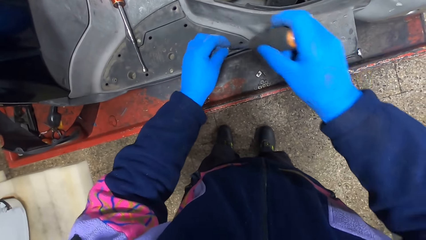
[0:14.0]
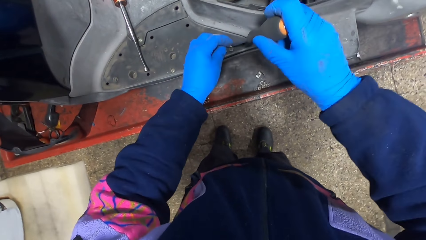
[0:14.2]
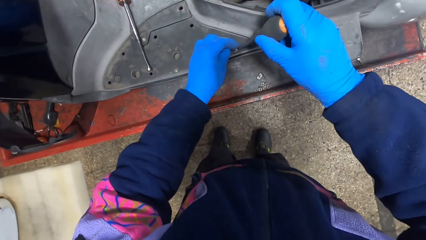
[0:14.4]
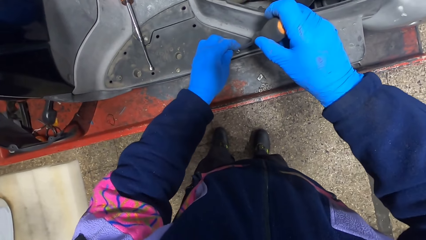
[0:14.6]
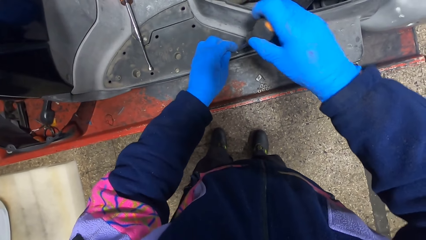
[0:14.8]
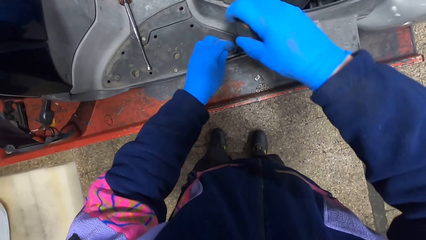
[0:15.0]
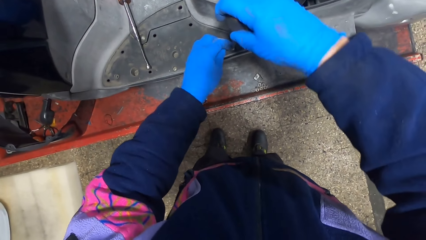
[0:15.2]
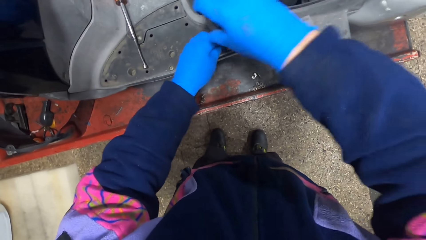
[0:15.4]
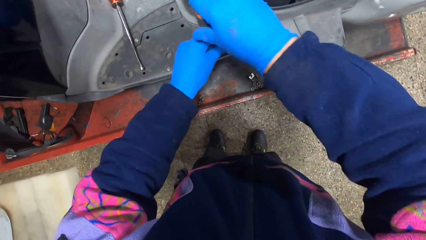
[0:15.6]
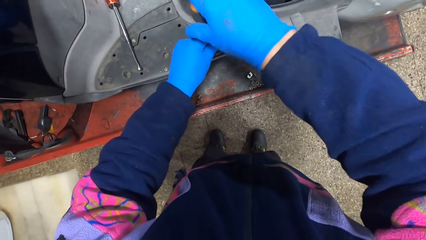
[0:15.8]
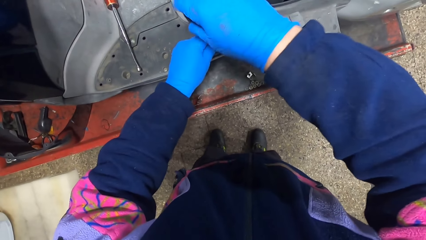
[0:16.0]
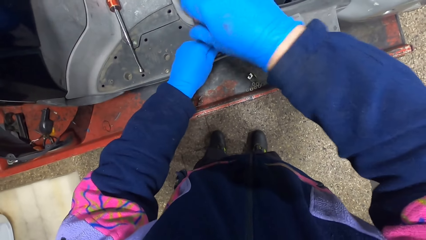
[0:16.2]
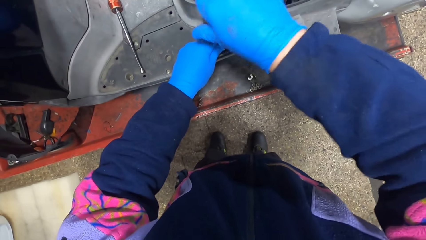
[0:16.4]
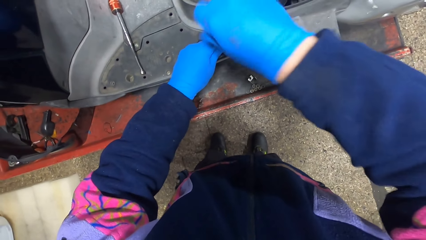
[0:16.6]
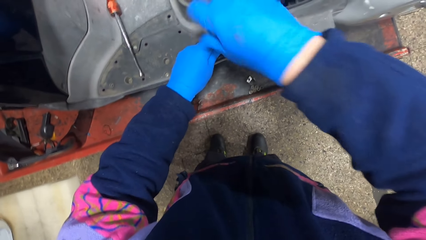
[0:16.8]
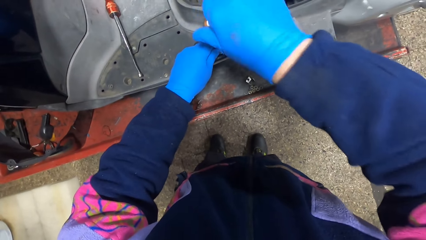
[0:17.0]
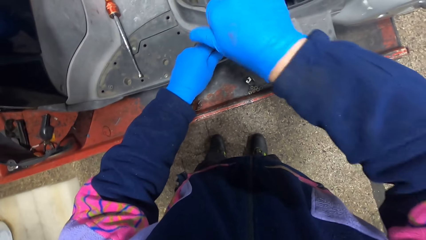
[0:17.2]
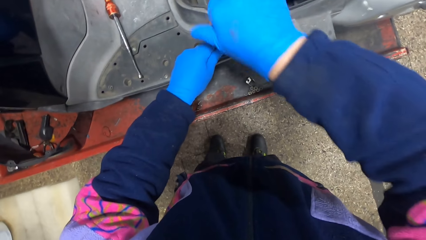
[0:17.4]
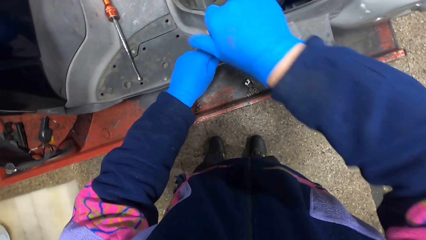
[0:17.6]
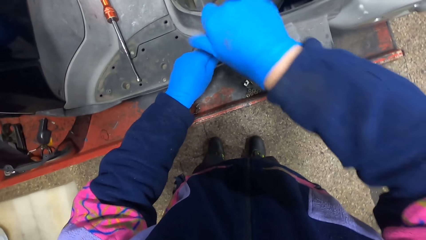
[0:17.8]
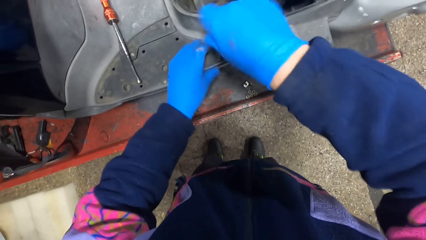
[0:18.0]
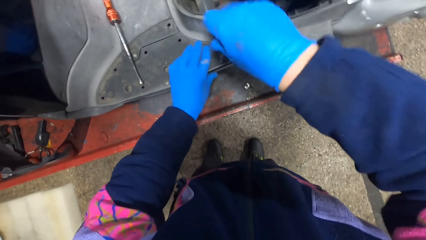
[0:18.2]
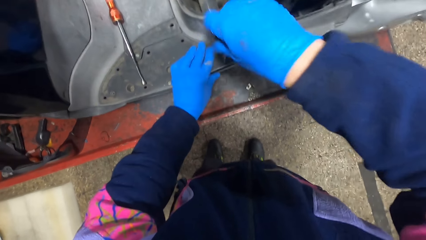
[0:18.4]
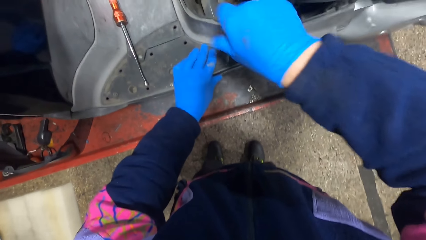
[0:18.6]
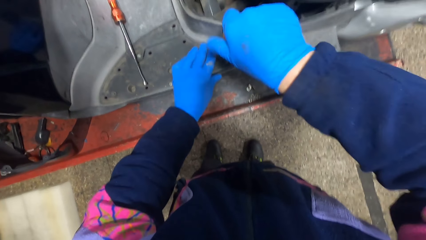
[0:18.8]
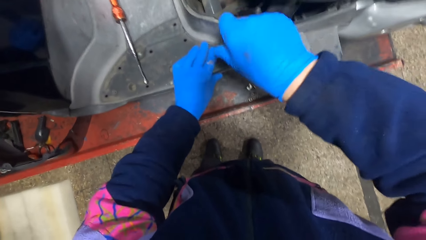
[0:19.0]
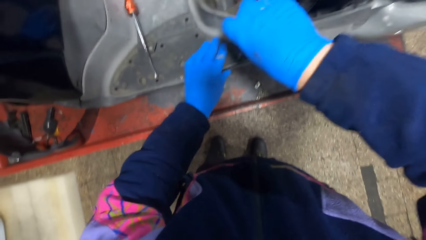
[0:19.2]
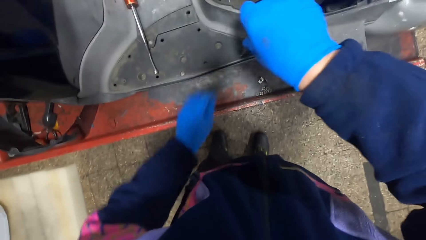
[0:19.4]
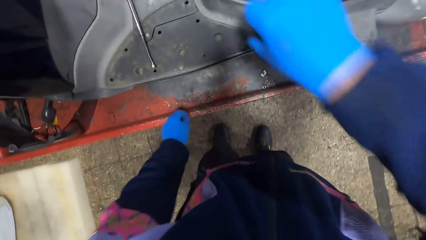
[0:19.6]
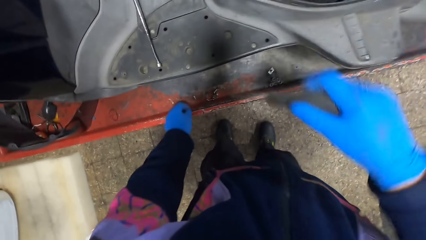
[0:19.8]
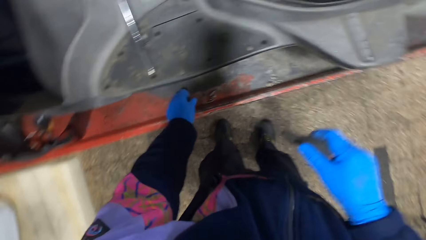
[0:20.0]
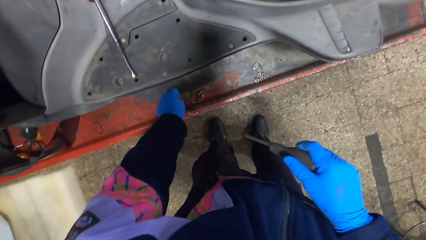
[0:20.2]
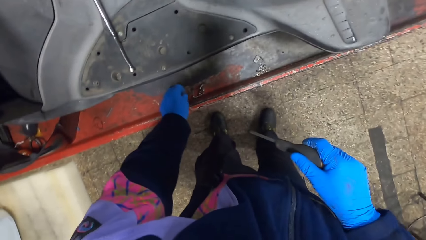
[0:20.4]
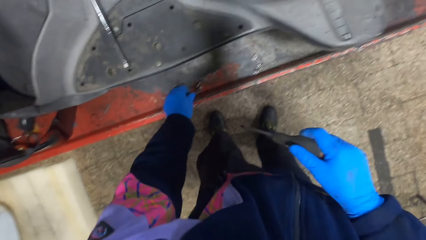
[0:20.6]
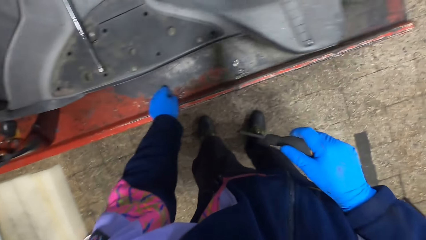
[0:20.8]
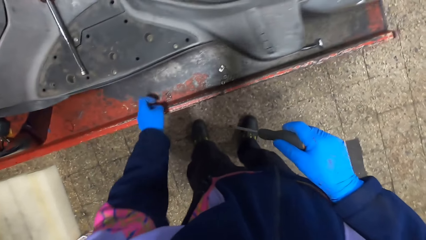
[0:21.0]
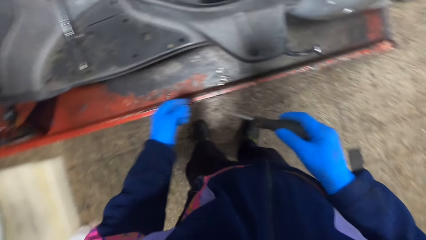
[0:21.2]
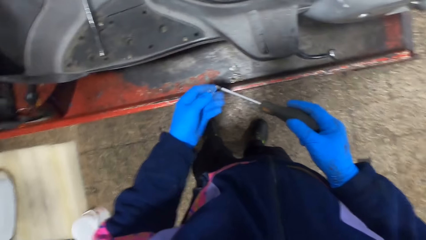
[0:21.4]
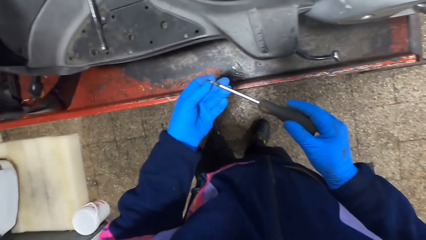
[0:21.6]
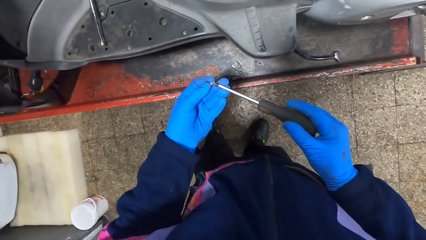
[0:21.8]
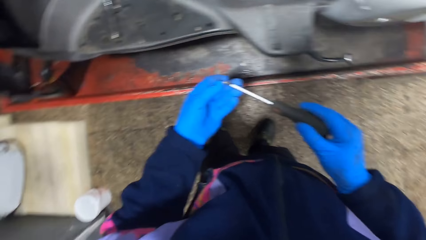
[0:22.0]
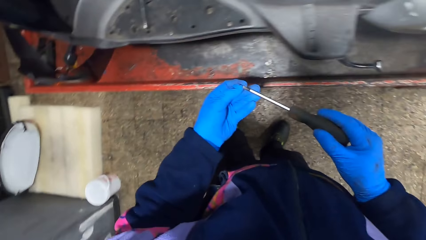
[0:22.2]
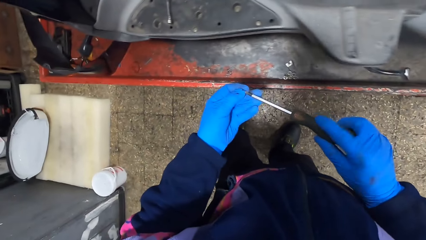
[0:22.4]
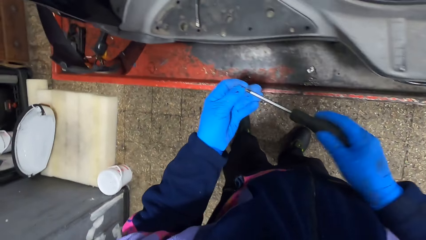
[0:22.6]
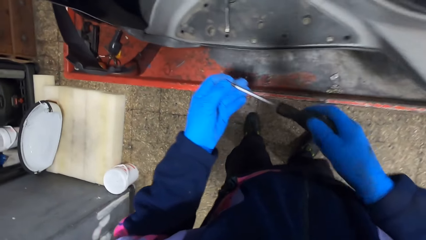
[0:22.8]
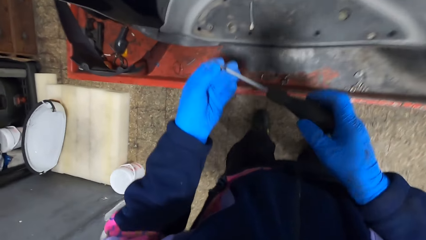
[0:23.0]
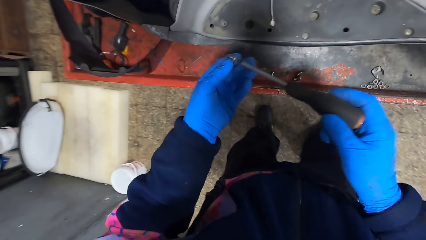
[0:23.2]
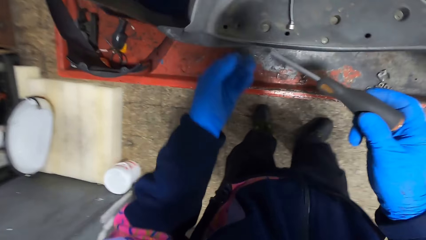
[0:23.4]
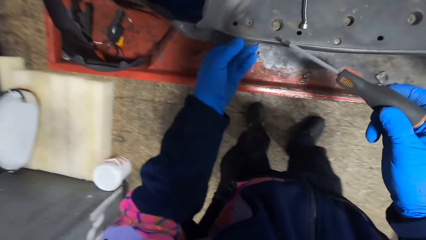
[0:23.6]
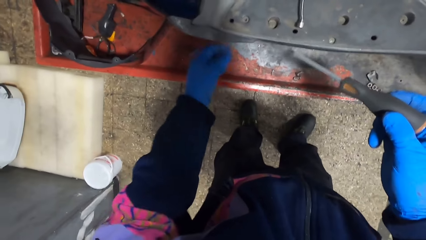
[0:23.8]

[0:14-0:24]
The camera wearer screws the screw onto the motorcycle with the screwdriver in both hands. He picks up a screw from an auto lift with his left hand. He places the screw on the screwdriver with his left hand.

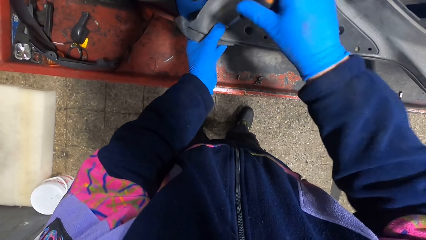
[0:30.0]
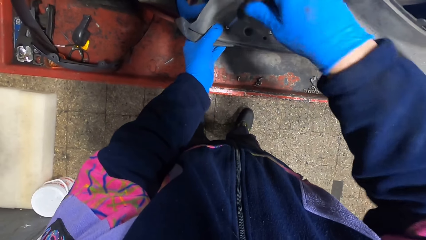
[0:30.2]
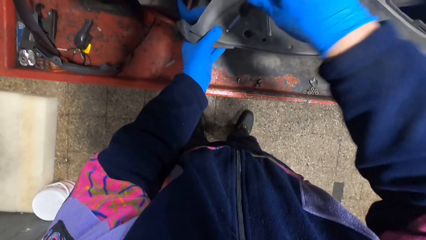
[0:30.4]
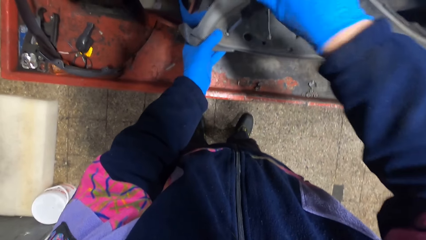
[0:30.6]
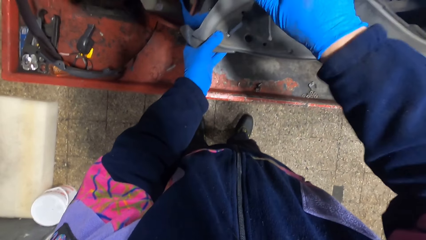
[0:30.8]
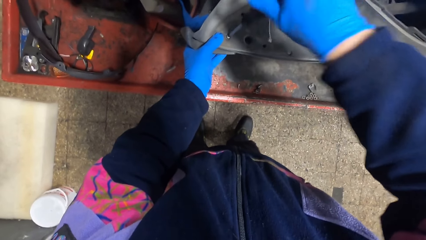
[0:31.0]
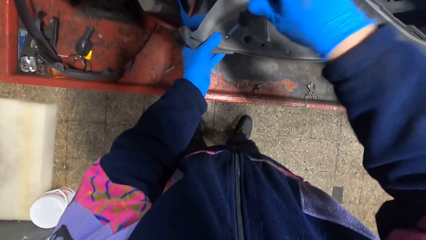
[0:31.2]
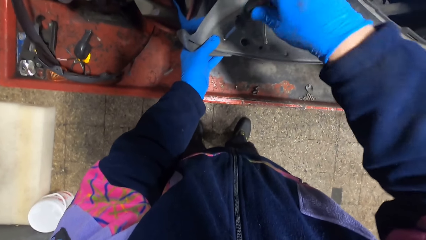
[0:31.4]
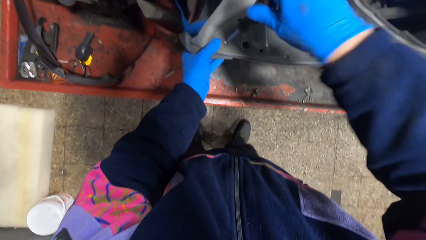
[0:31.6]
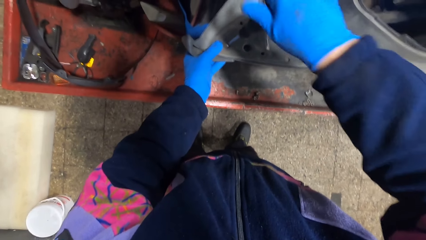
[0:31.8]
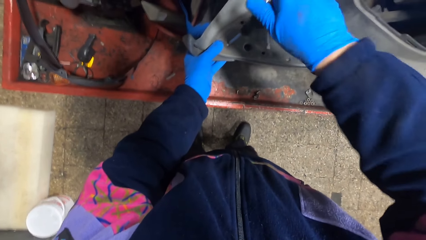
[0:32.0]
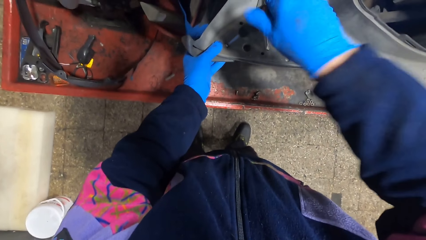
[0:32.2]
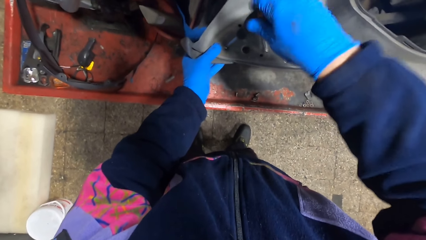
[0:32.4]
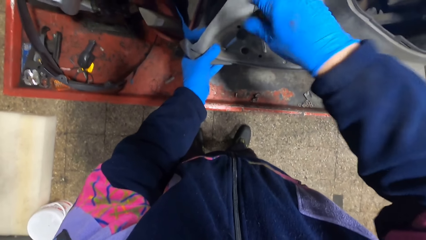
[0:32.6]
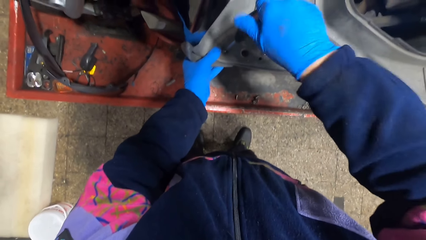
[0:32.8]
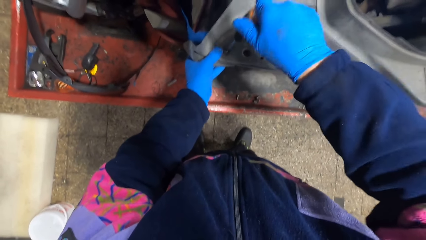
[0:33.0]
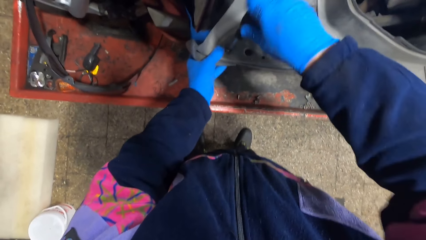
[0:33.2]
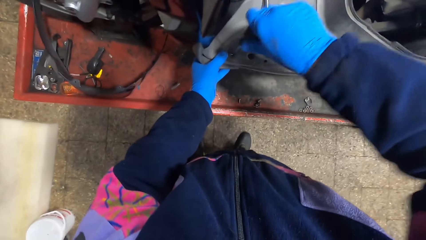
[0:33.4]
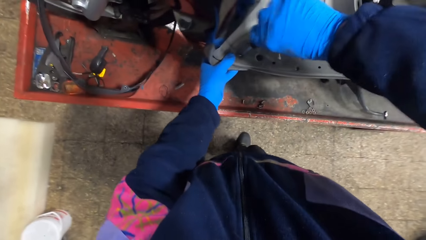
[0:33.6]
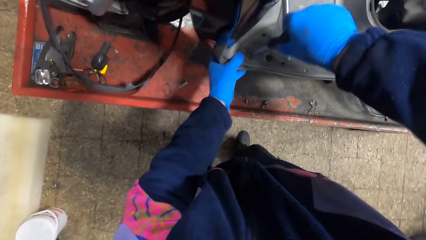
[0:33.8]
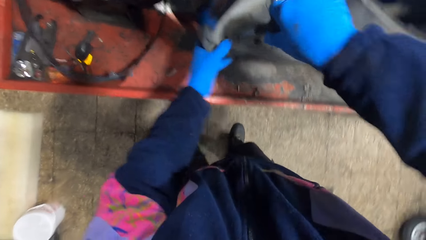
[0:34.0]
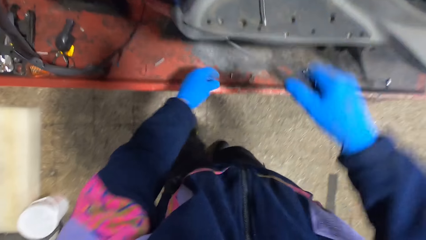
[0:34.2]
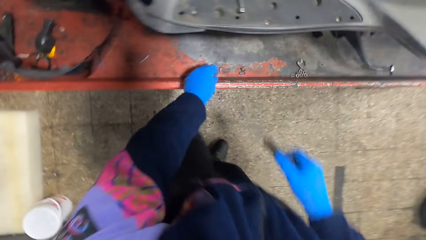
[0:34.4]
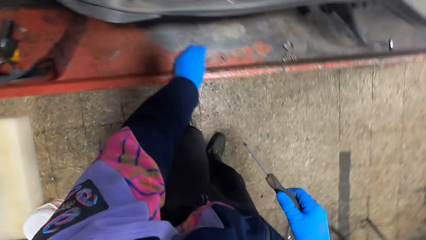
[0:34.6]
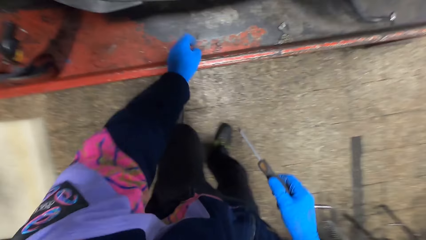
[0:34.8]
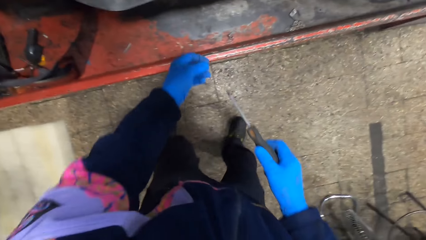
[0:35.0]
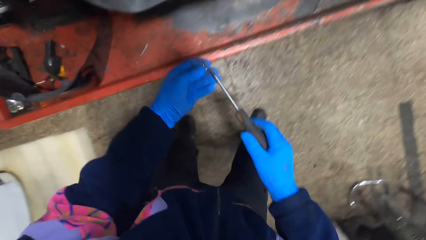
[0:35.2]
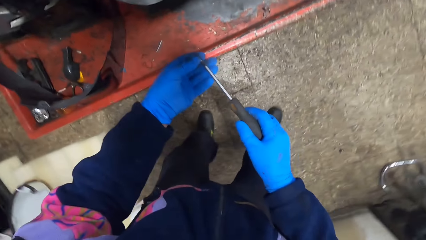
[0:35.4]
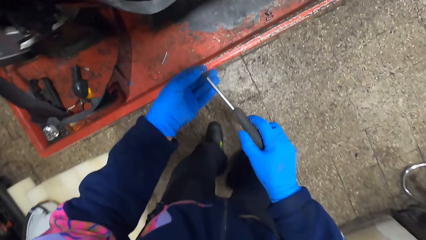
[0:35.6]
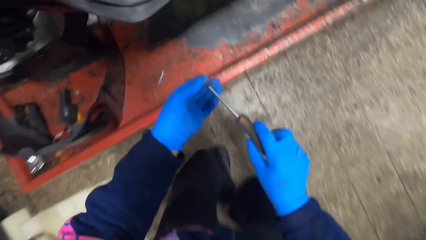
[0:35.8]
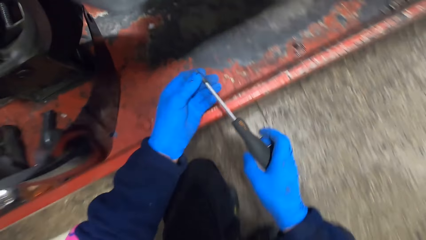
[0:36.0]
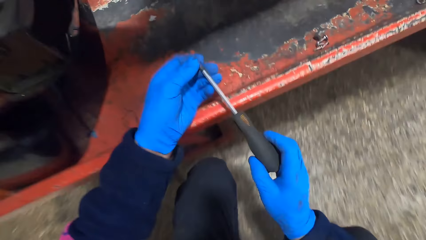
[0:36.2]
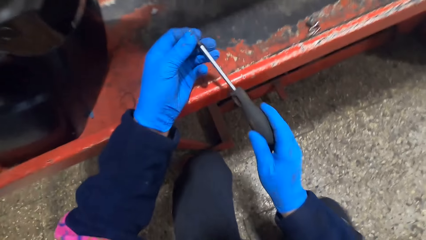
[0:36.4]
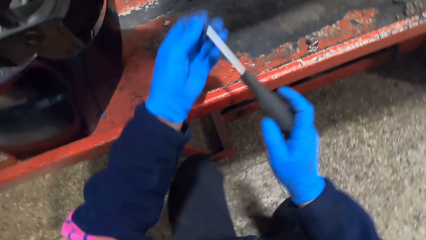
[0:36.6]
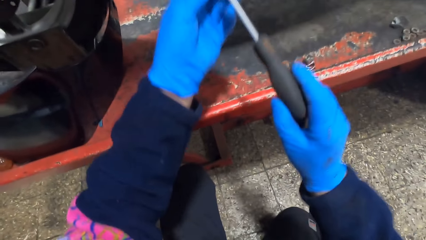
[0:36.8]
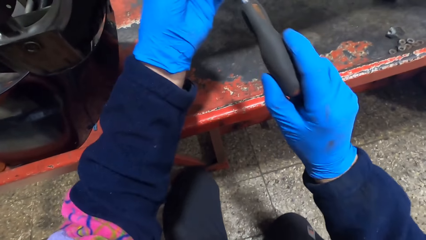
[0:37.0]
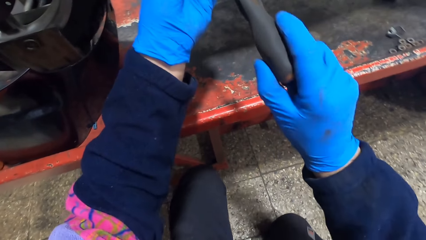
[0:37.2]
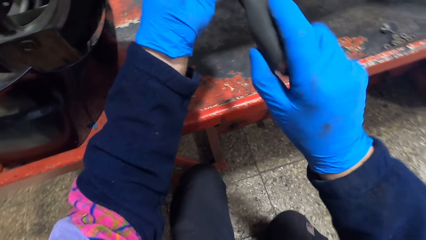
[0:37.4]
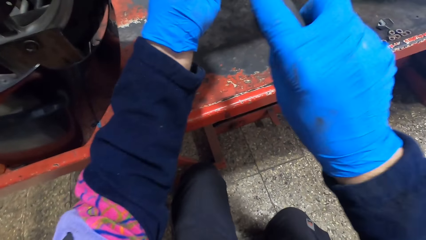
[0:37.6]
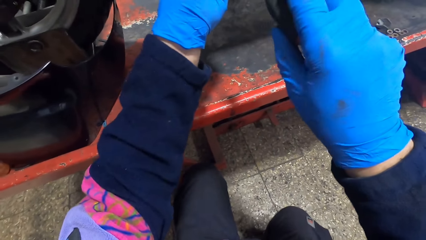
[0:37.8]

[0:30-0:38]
The camera wearer screws the screw onto the motorcycle with the screwdriver in his right hand. He picks up a screw from the auto lift with his left hand. He places the screw on the screwdriver with his left hand.
